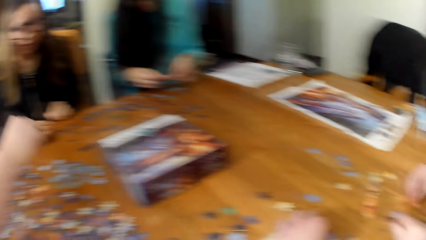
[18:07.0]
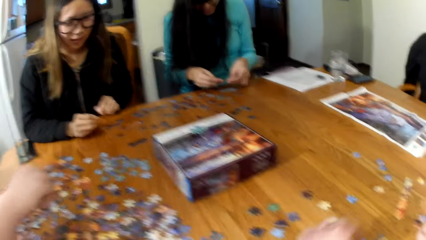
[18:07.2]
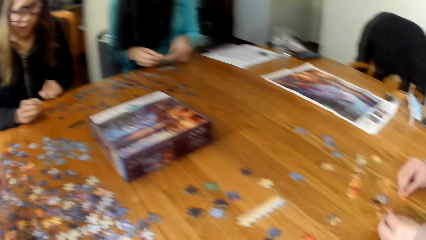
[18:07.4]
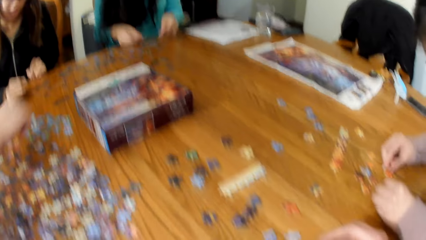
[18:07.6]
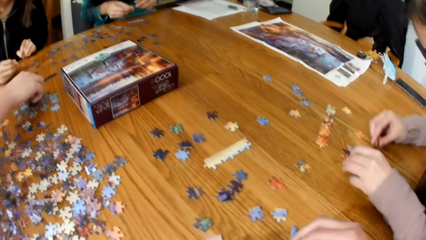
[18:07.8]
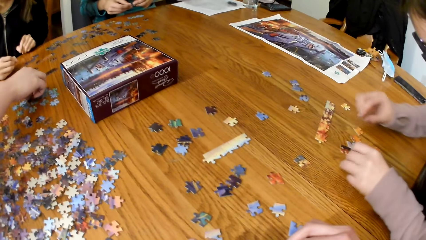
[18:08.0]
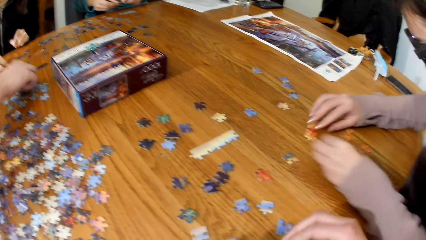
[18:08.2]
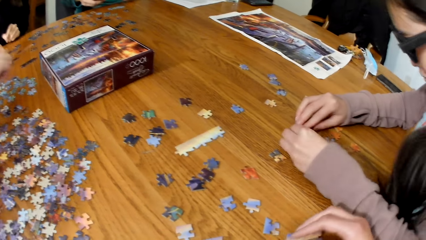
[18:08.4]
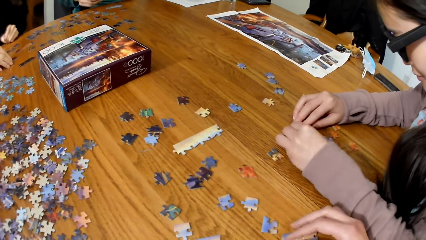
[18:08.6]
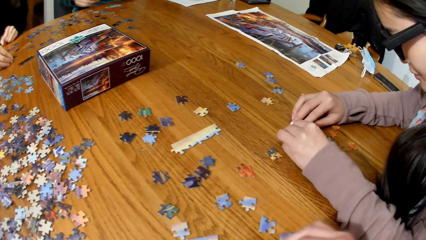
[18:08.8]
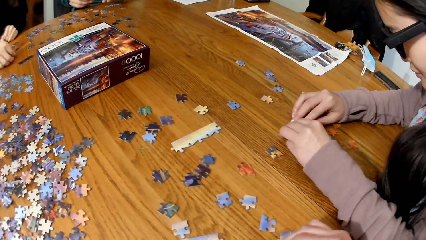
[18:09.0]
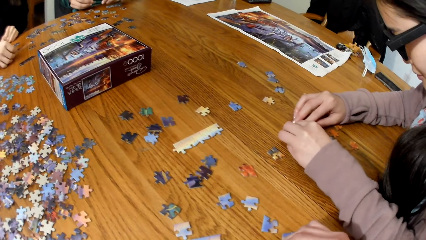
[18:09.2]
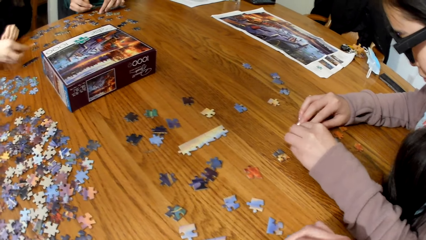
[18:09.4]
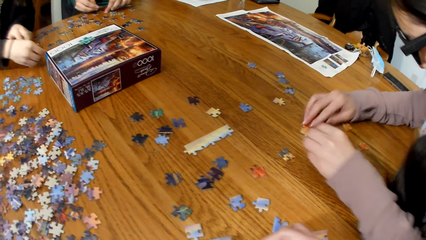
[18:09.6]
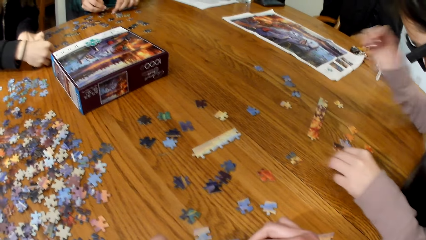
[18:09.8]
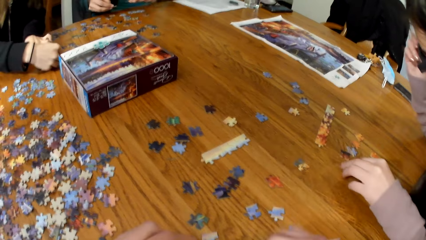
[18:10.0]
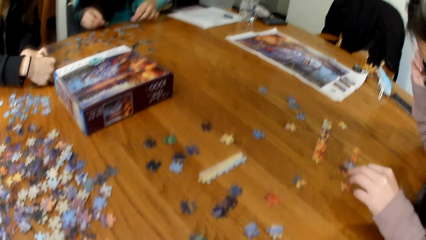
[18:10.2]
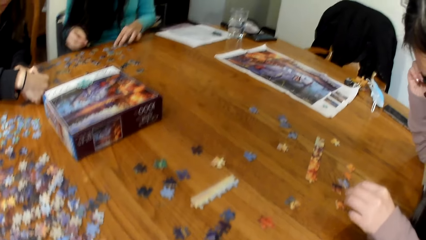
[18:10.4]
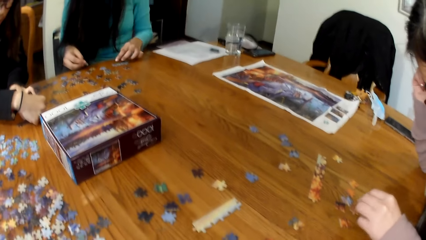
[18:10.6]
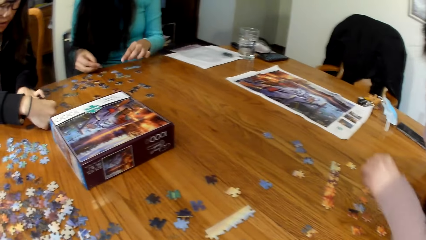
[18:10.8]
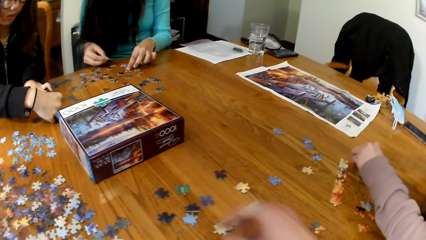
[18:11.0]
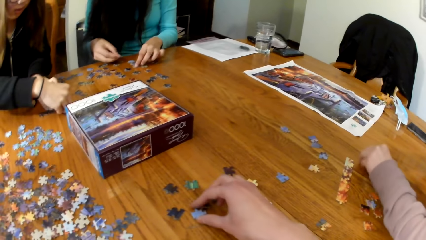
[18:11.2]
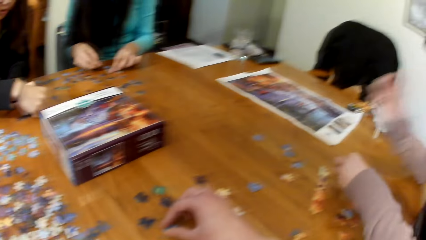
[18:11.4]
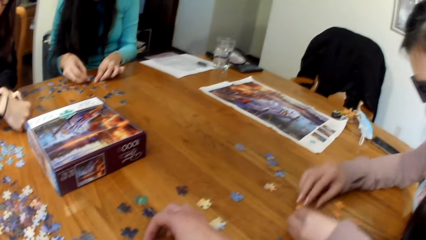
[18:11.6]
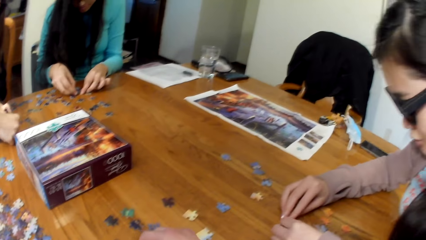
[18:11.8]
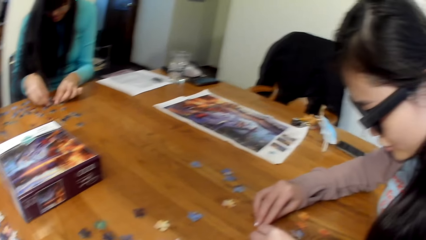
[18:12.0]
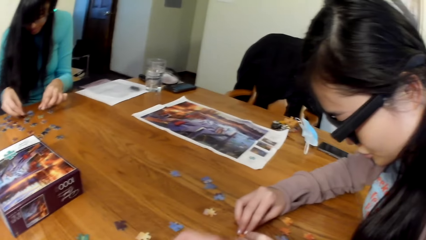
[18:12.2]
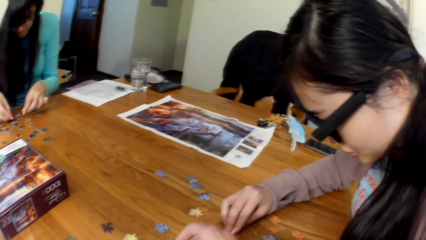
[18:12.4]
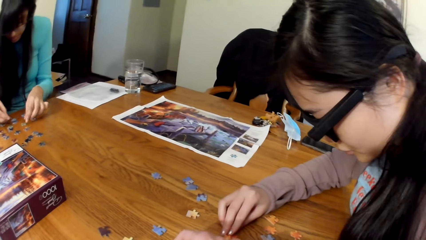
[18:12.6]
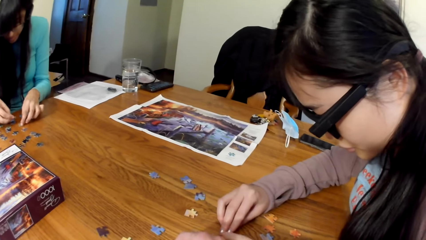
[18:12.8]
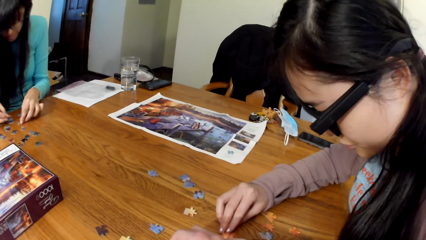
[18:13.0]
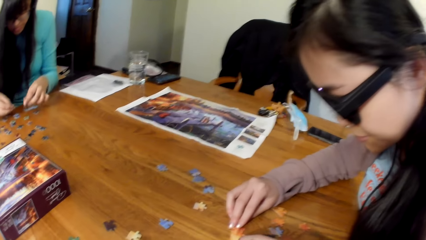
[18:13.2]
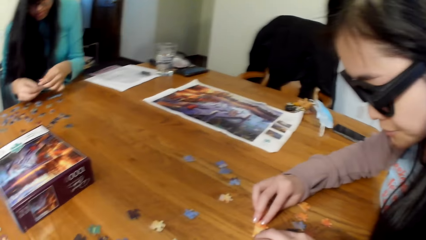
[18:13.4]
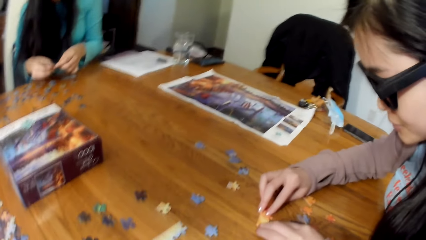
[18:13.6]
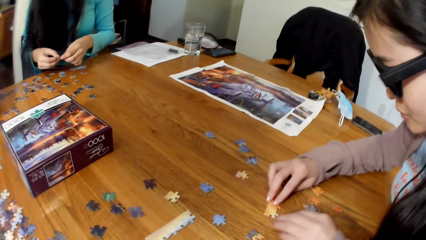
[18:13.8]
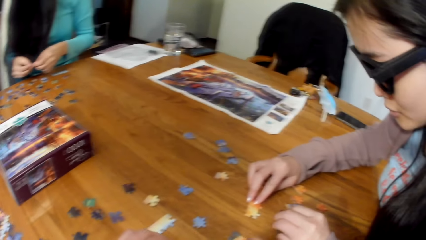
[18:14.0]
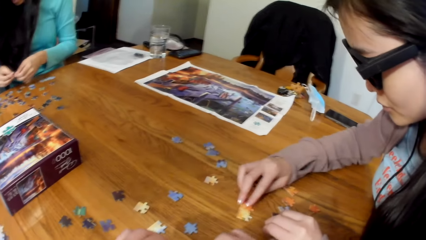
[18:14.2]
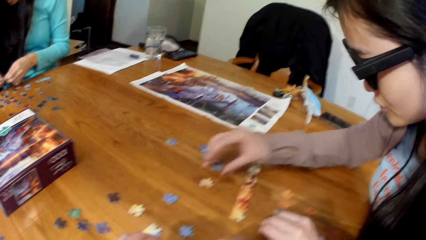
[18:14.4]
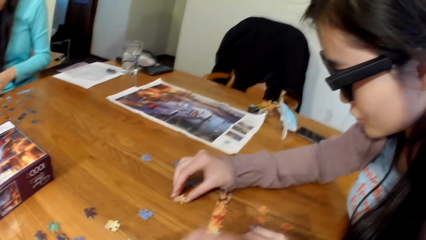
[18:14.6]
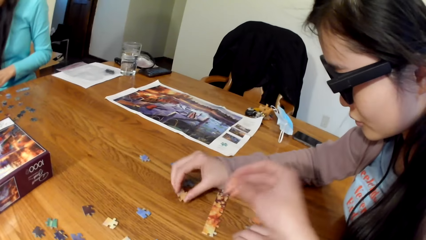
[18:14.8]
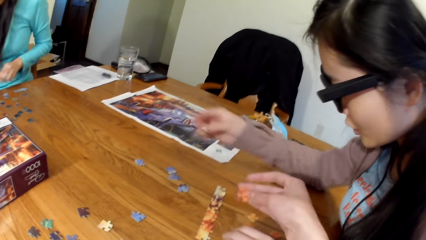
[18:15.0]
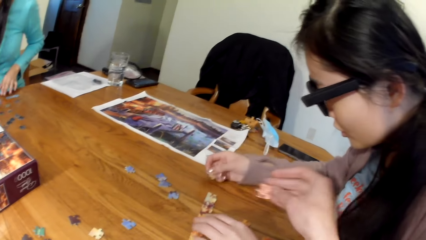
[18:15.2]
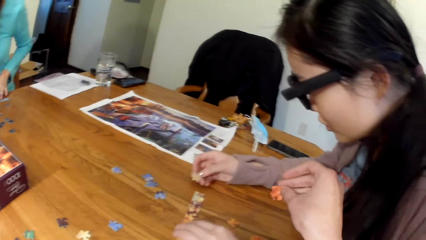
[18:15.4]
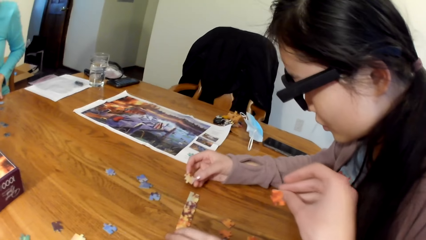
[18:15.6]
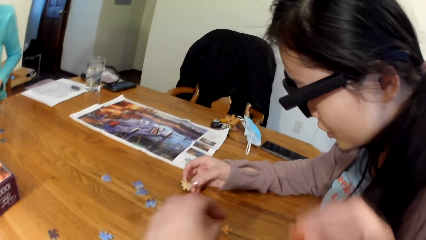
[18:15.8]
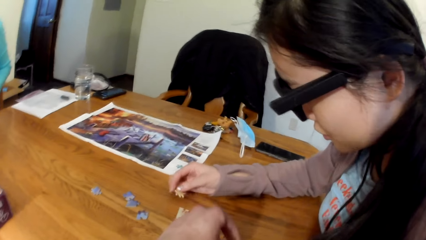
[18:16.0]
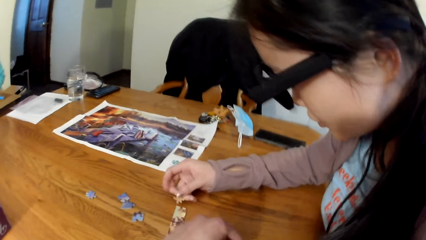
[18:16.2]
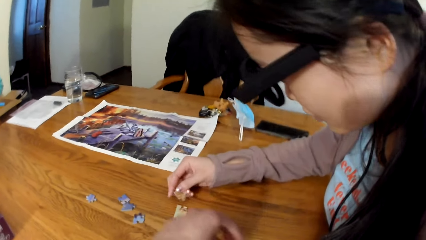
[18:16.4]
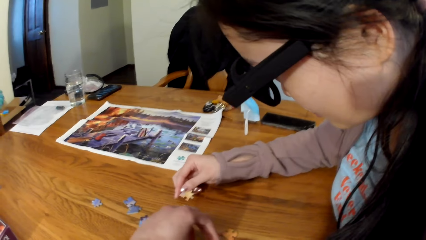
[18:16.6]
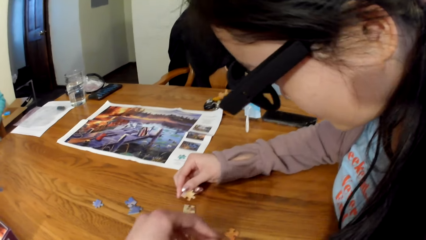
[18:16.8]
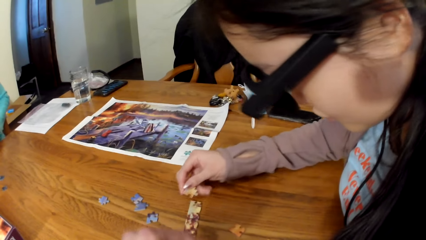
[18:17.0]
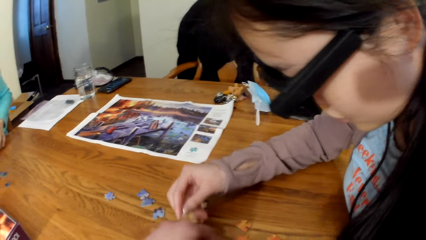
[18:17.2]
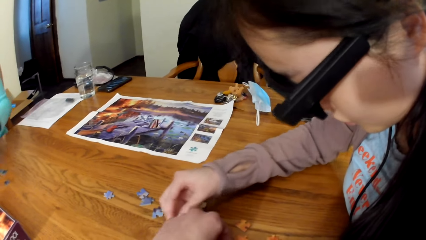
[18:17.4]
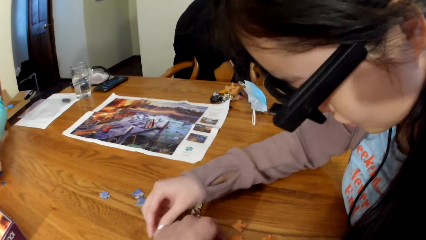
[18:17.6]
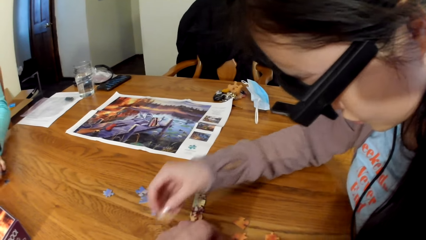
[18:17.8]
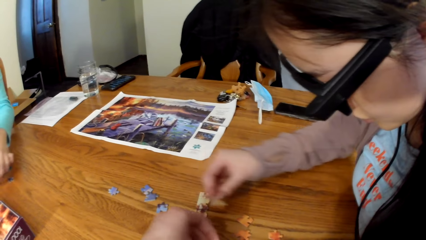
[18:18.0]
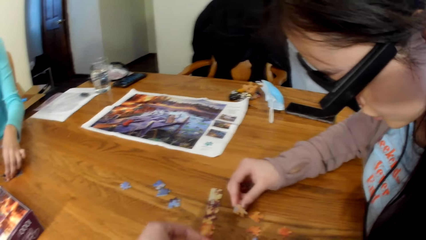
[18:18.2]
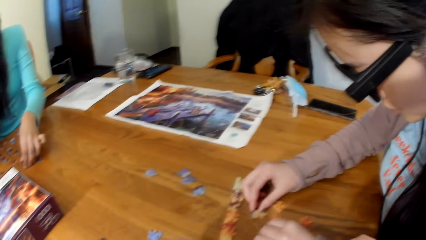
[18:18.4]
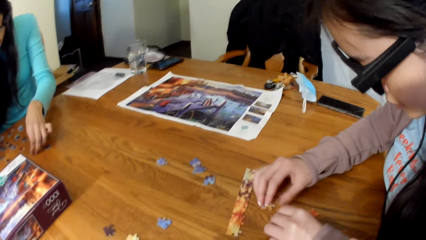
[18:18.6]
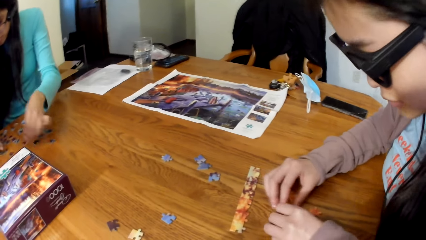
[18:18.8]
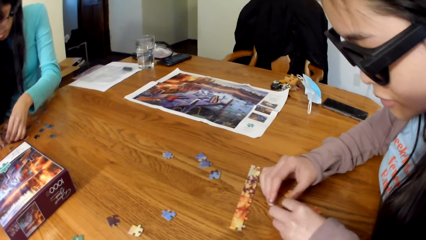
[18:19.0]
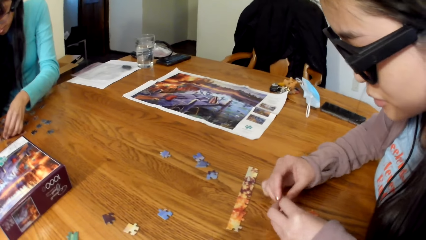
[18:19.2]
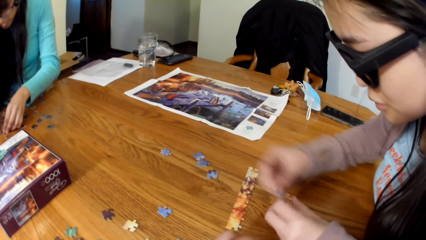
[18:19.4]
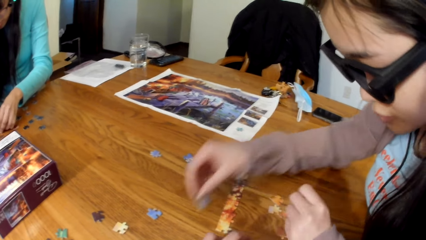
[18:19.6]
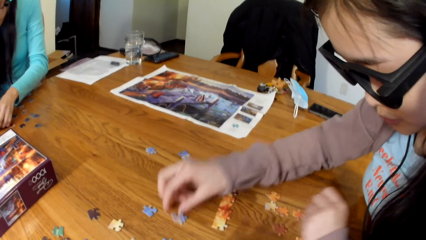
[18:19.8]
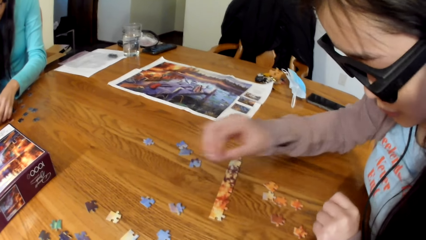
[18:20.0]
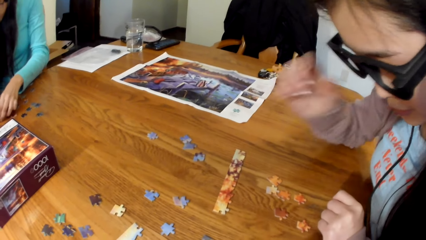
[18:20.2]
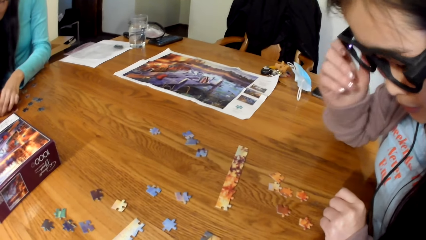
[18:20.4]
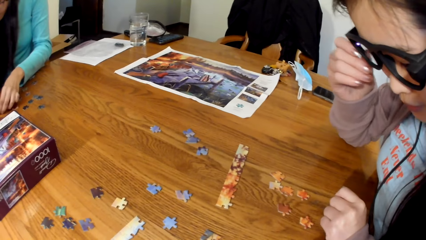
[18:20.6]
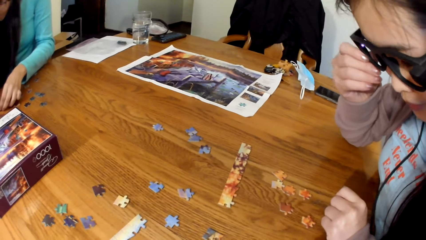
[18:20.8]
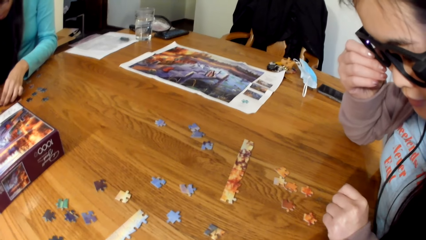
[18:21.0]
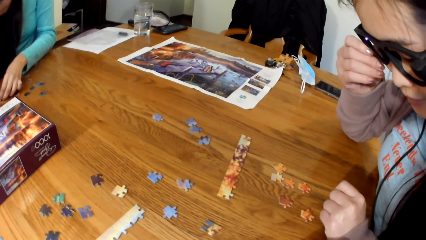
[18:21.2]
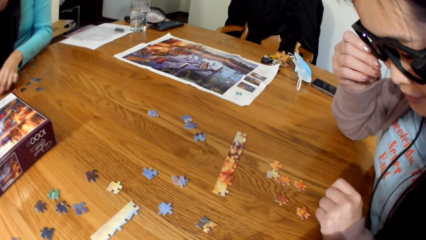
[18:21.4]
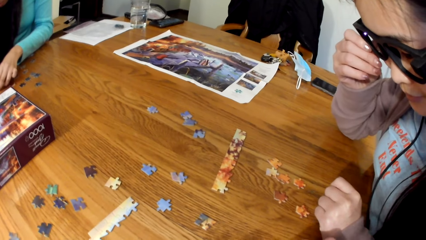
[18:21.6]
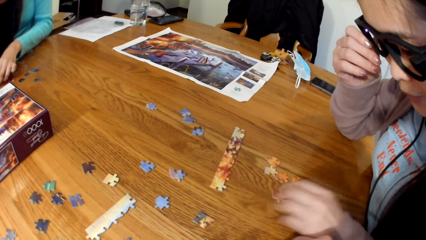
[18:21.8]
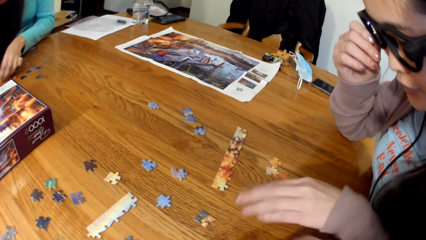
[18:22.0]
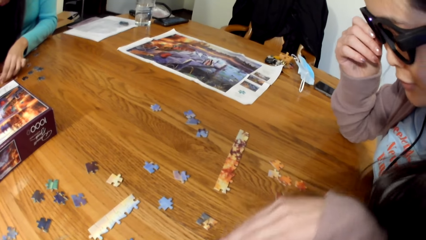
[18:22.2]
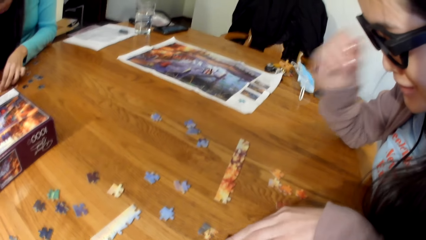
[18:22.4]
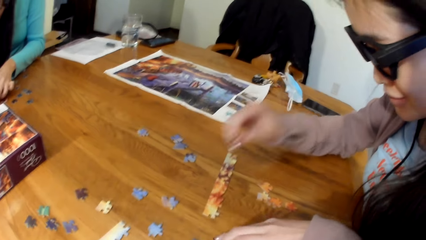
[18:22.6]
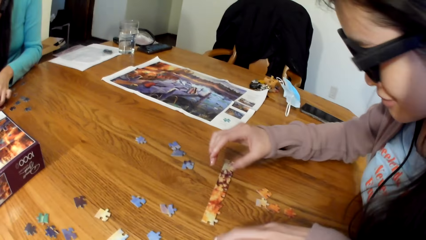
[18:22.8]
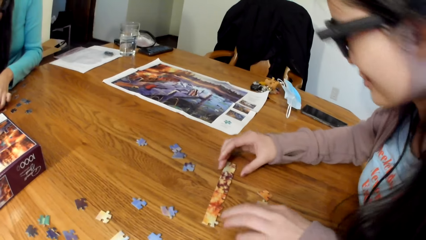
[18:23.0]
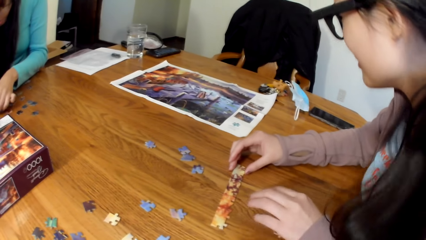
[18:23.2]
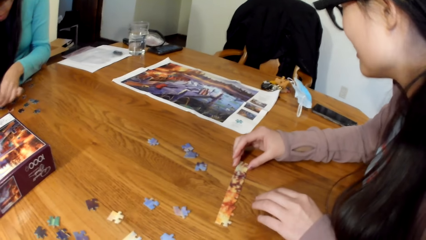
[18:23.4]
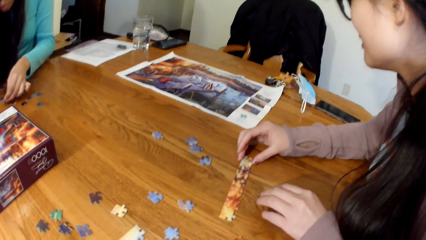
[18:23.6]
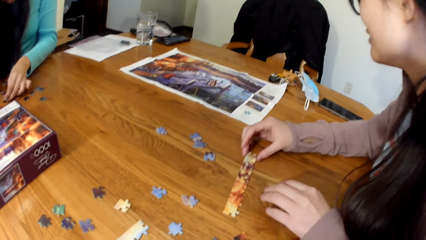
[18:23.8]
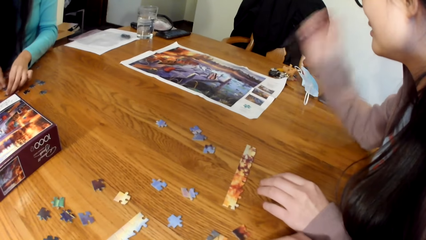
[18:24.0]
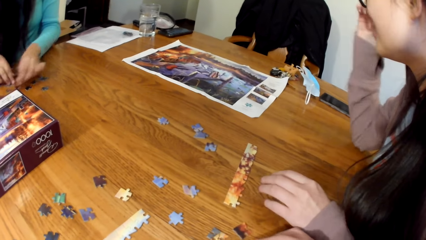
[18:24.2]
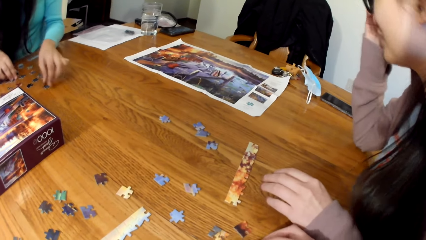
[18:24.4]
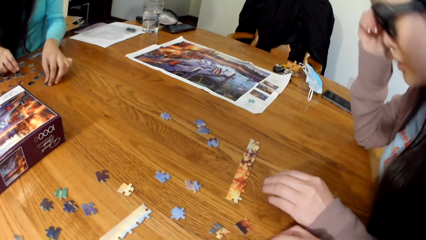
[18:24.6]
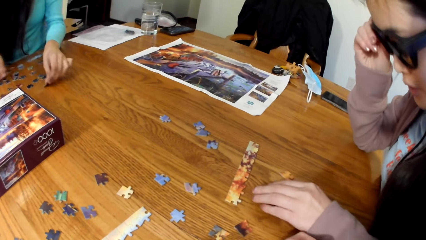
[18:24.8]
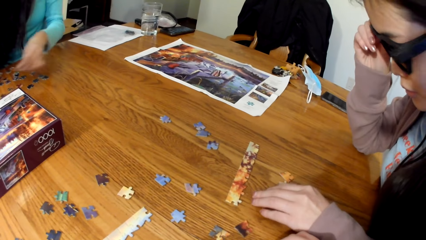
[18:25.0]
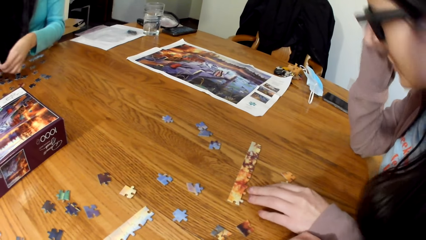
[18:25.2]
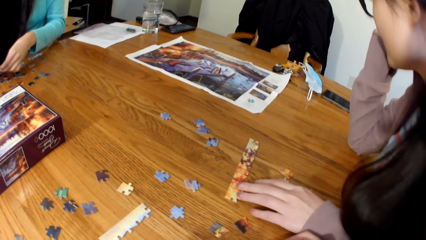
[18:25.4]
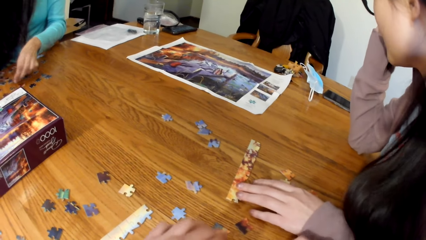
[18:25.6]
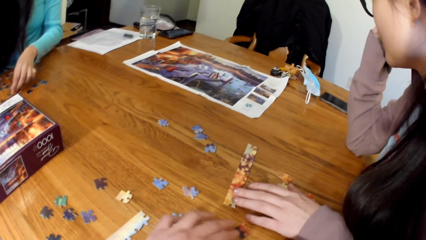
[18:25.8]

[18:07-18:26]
A lady plays the jigsaw puzzle. Another lady plays the jigsaw puzzle. A third lady plays the jigsaw puzzle. The second lady plays the jigsaw puzzle. A woman puts the puzzle together.
